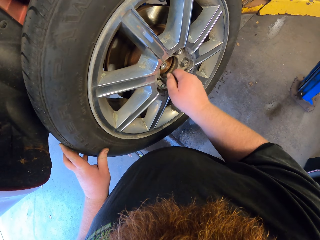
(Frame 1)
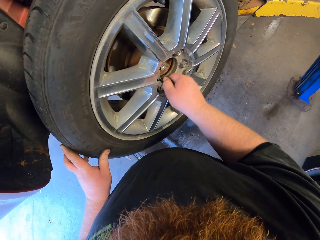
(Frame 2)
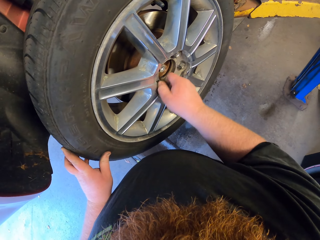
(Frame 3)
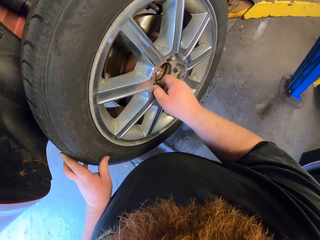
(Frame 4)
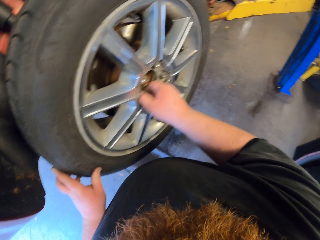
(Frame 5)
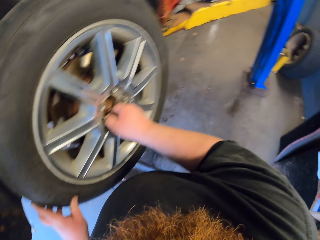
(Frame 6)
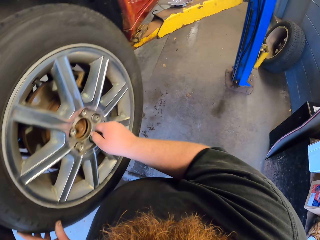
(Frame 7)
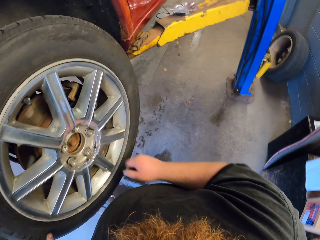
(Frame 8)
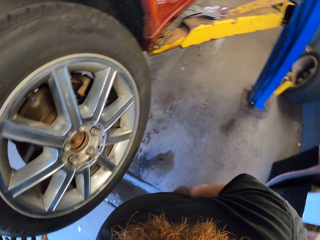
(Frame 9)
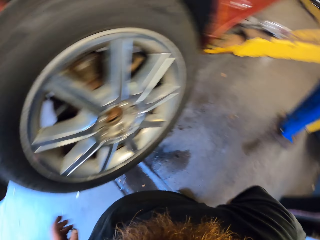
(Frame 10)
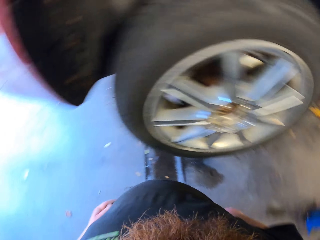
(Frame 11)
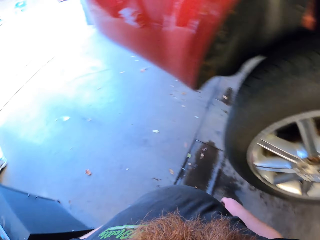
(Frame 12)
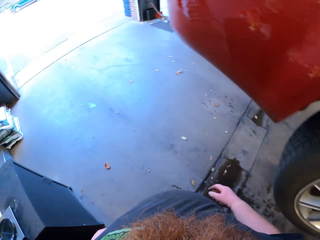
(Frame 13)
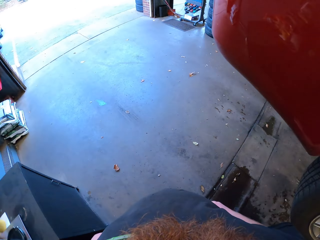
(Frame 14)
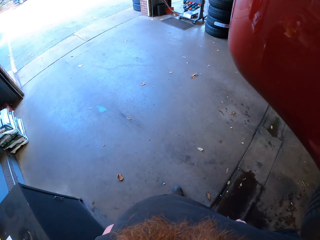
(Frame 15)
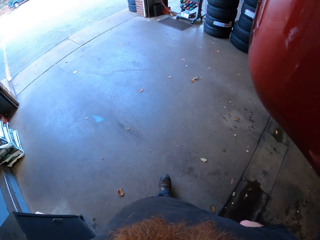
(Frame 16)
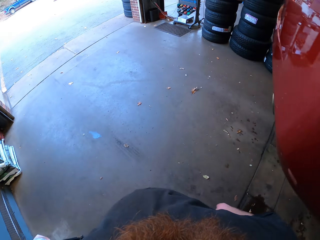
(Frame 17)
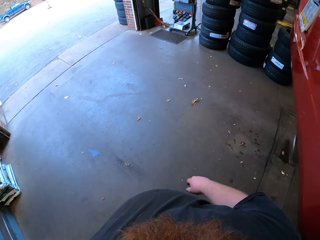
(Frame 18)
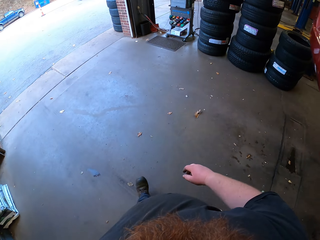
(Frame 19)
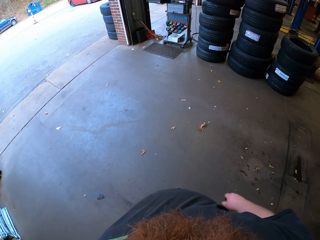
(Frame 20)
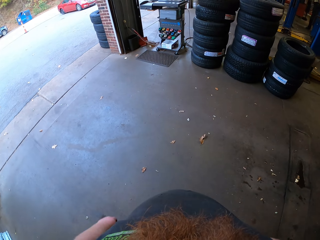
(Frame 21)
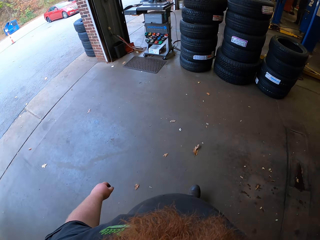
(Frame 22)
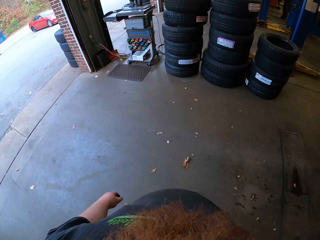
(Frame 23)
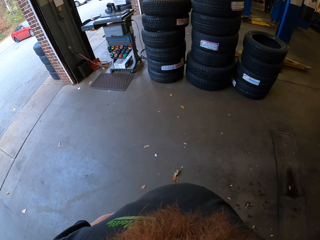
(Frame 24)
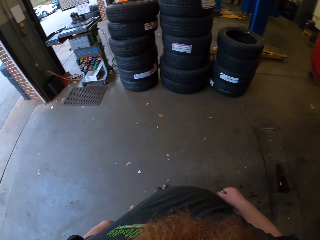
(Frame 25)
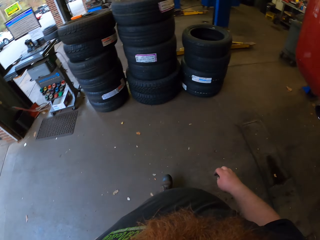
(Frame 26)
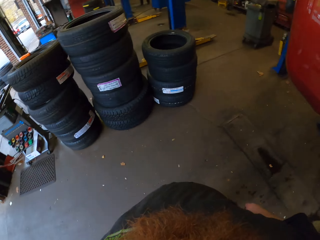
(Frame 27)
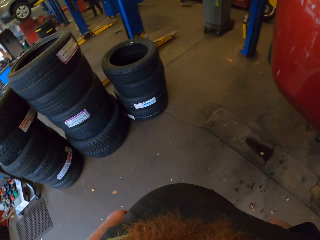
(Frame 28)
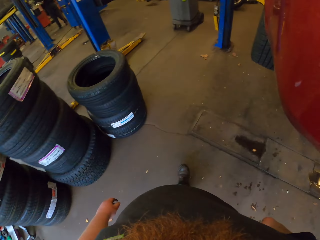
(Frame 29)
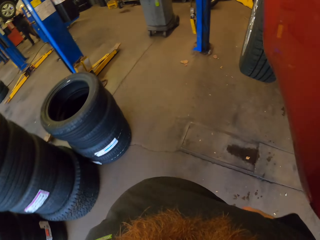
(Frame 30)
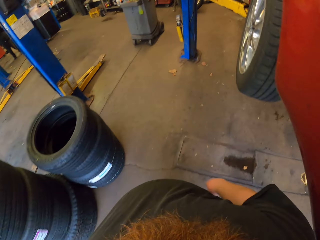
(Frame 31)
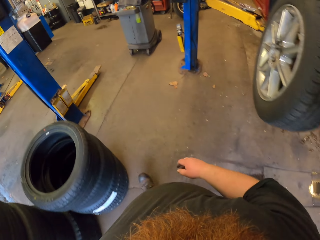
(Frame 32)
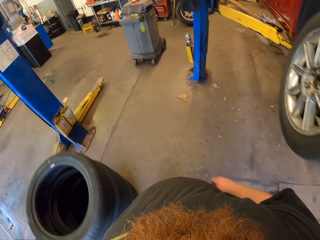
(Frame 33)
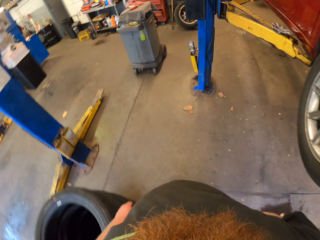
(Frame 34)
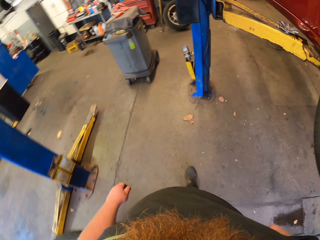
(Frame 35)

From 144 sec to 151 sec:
The camera wearer puts the nut in the wheel hub. They walk around the garage.

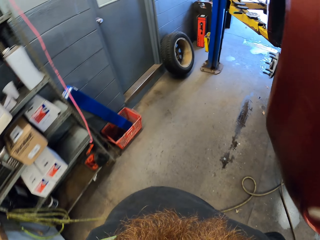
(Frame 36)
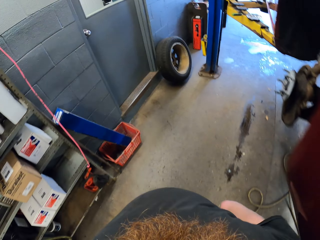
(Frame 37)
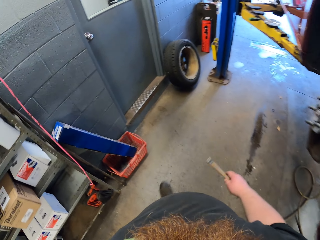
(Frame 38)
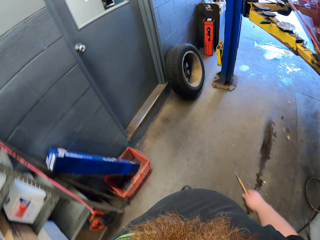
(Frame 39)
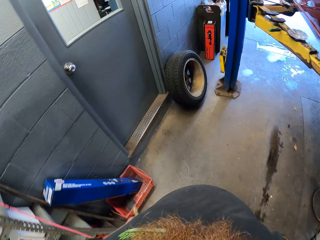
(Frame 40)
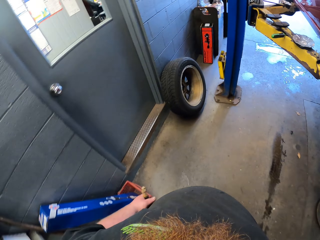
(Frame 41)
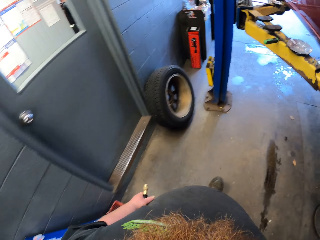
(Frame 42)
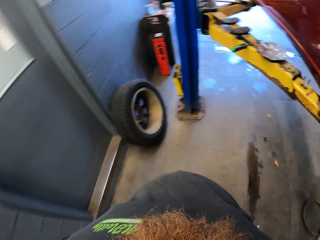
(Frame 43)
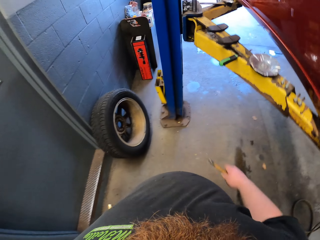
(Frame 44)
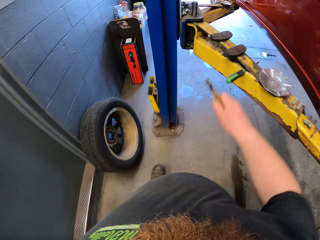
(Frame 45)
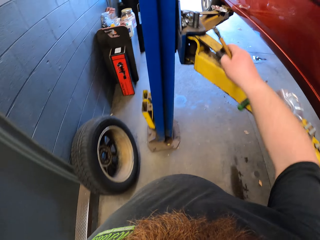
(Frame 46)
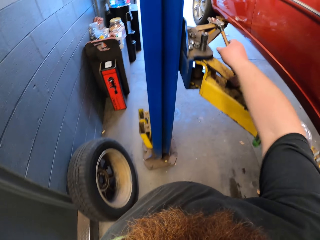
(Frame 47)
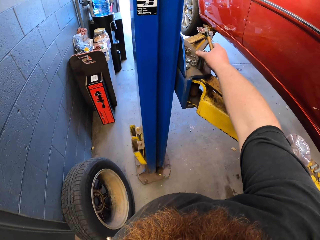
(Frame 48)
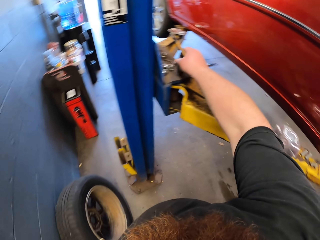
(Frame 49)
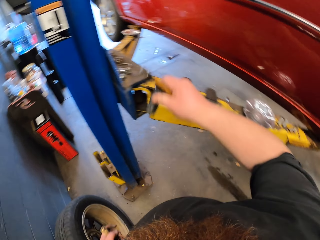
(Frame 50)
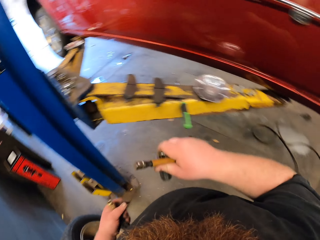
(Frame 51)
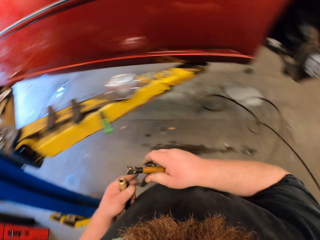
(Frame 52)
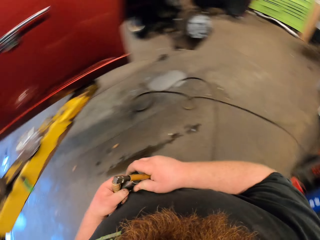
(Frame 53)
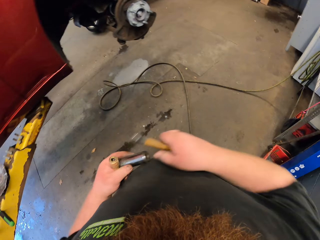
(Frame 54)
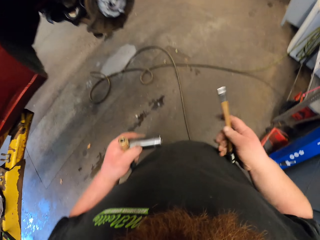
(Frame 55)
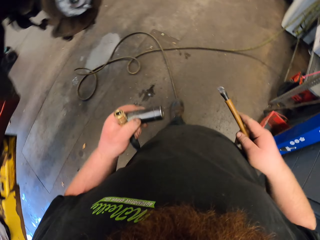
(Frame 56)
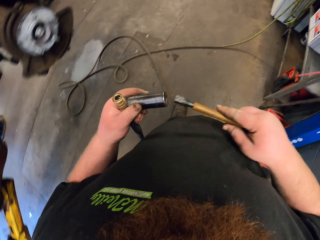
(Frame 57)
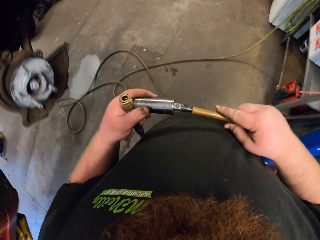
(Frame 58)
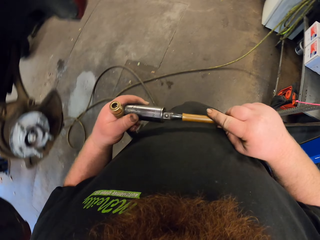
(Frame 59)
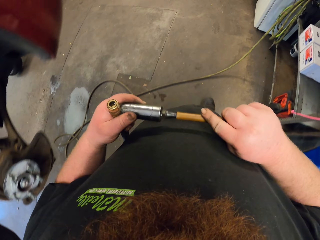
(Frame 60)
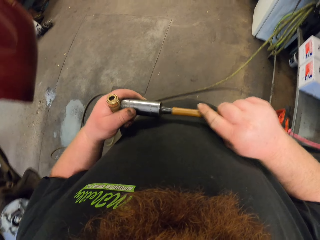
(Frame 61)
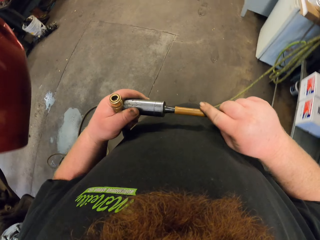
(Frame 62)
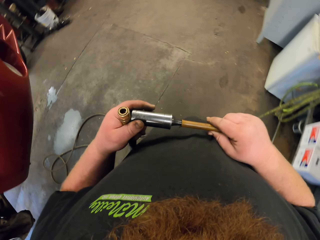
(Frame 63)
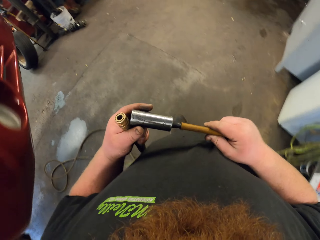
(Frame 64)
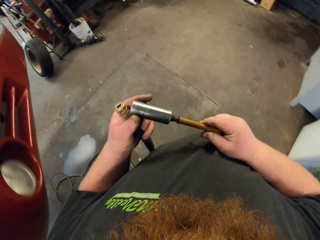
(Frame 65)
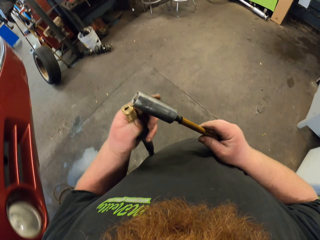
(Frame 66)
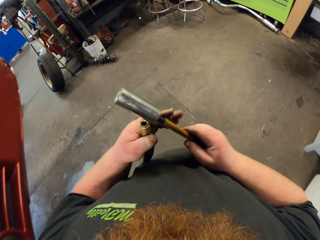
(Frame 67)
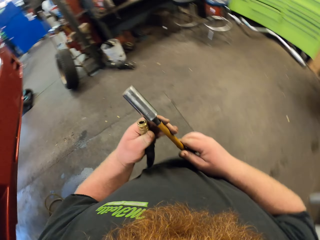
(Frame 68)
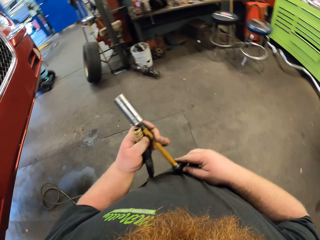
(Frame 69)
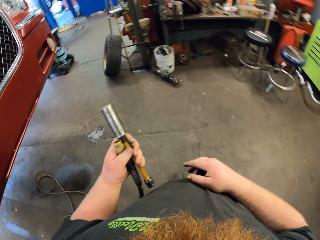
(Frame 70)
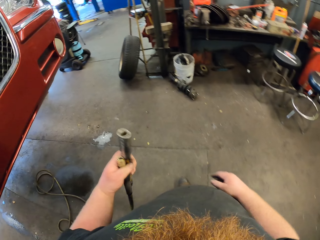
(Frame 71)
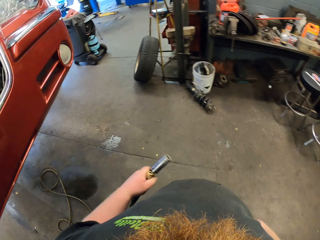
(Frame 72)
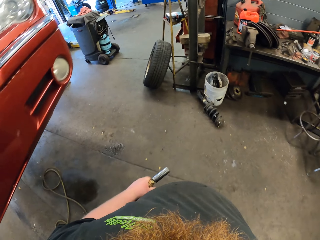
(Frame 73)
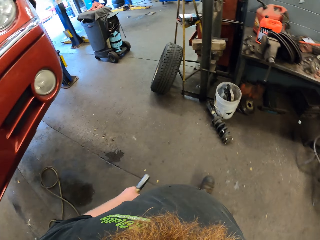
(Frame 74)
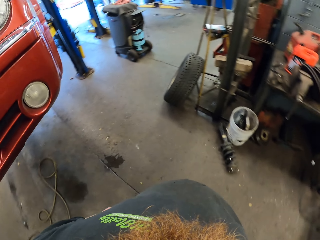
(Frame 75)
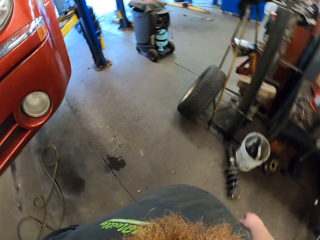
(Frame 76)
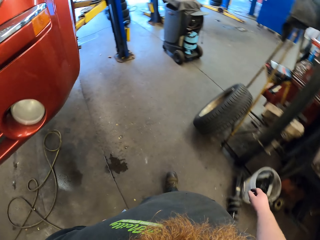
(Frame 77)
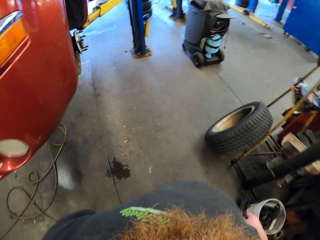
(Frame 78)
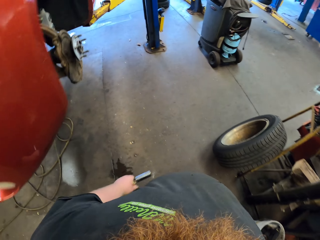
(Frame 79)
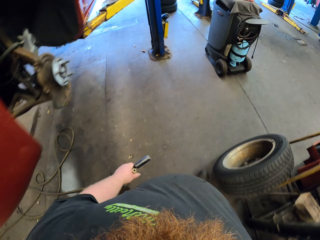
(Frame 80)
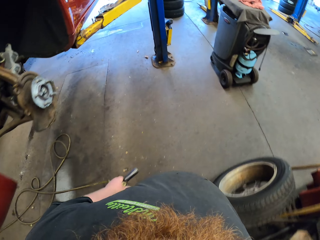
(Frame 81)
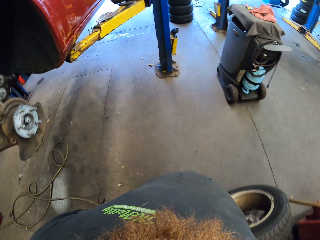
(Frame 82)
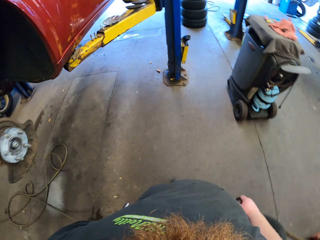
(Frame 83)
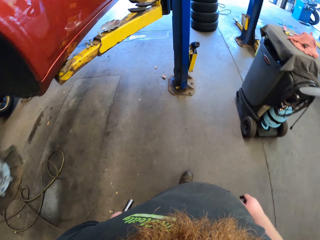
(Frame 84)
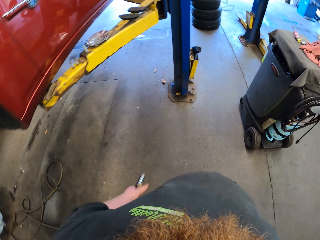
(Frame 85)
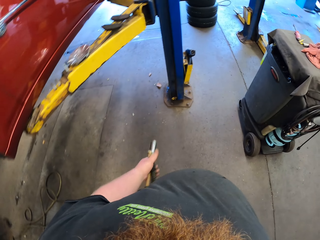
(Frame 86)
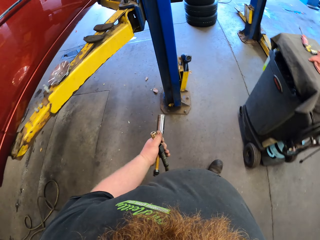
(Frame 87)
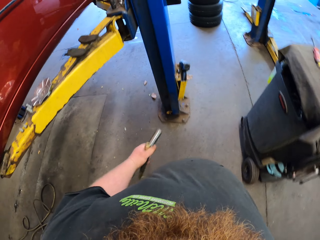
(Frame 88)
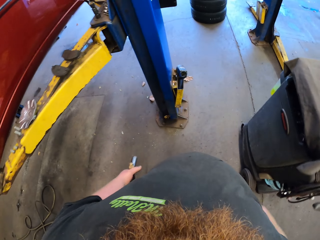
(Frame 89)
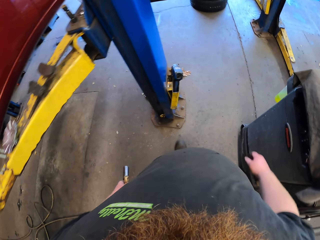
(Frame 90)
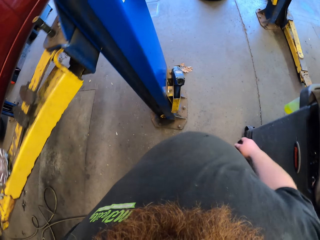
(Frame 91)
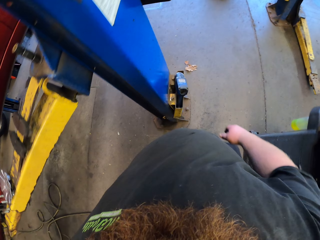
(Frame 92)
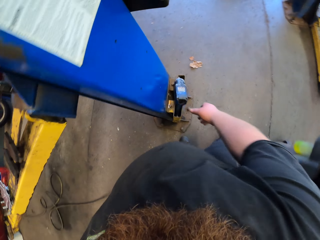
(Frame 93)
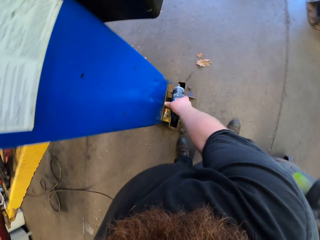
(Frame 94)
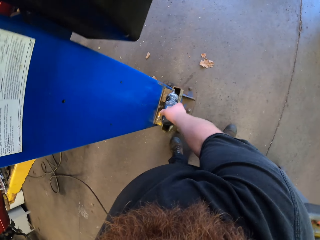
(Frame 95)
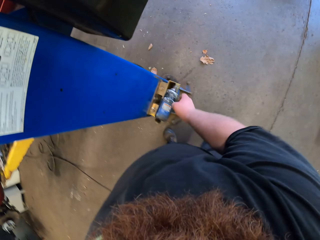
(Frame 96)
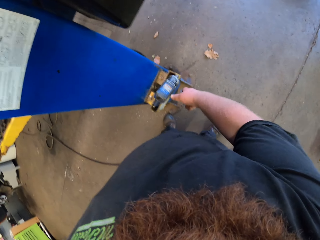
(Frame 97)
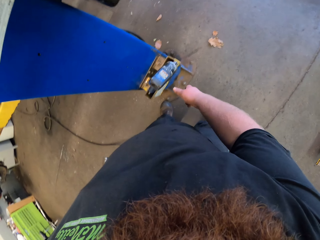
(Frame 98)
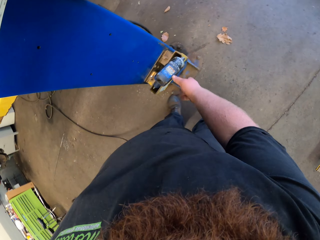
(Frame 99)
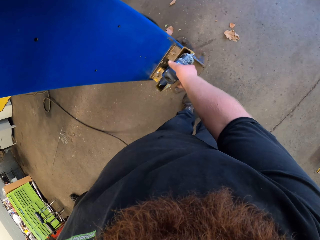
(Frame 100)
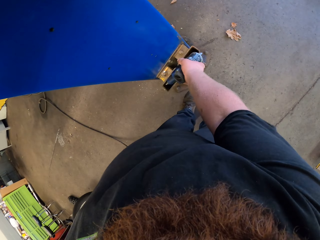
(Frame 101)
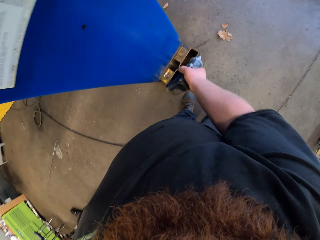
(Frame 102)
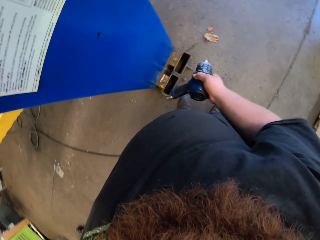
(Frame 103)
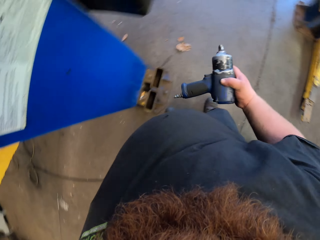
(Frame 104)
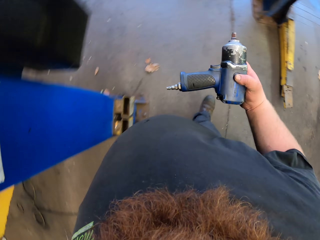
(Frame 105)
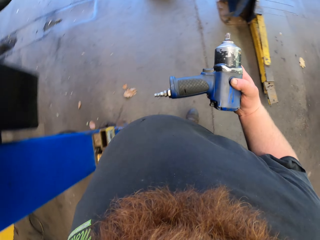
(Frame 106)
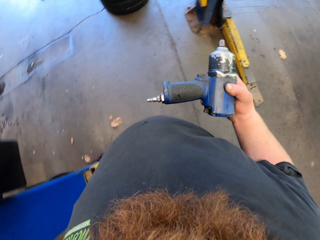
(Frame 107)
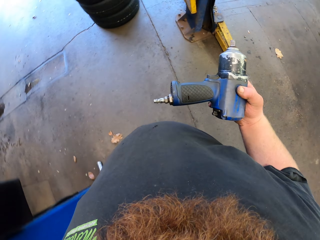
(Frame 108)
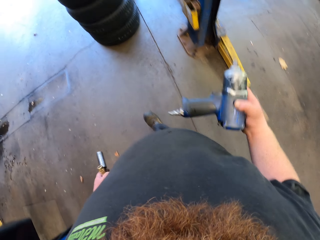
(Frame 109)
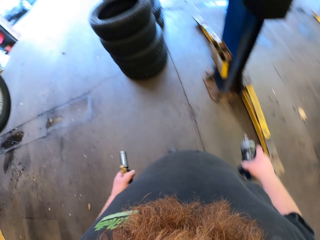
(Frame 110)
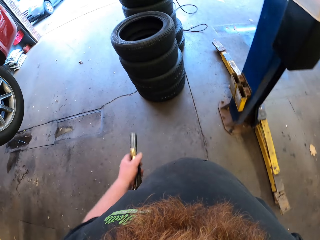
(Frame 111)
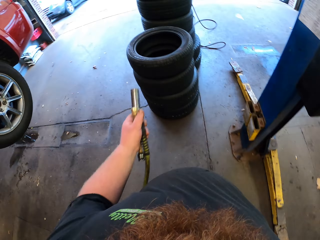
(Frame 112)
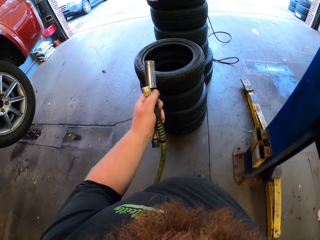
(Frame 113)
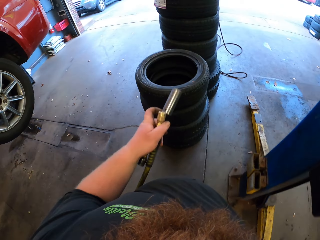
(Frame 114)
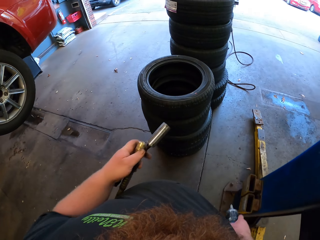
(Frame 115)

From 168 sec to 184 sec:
The camera wearer walks around the garage. They pick up a socket wrench. They put the socket wrench. They walk around the garage. They pick up a drill.
